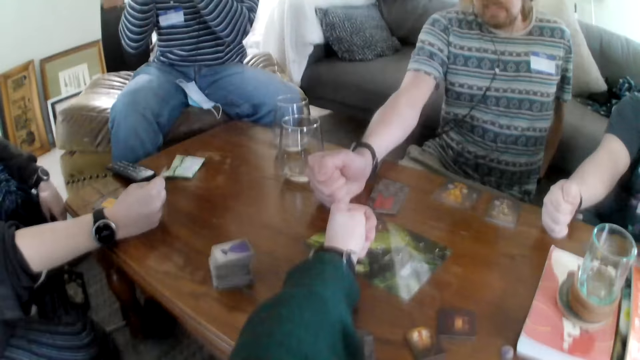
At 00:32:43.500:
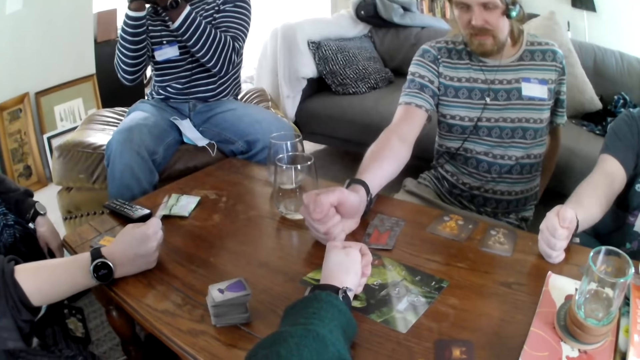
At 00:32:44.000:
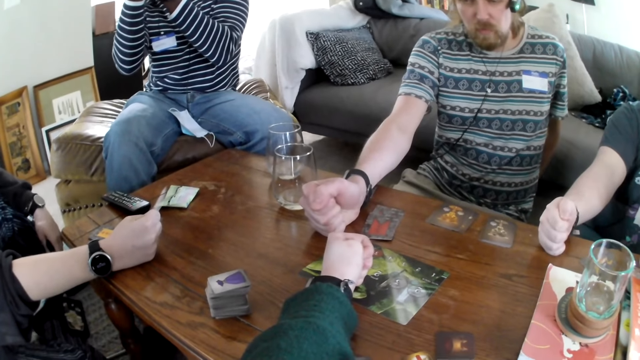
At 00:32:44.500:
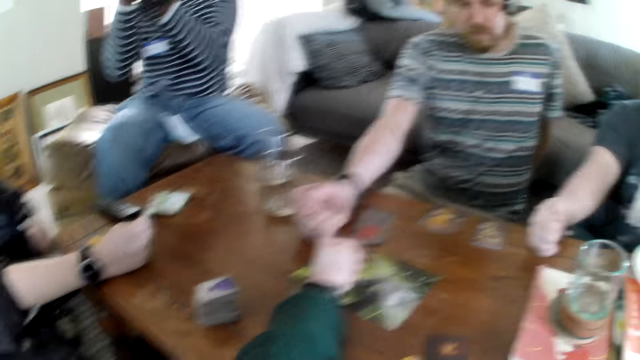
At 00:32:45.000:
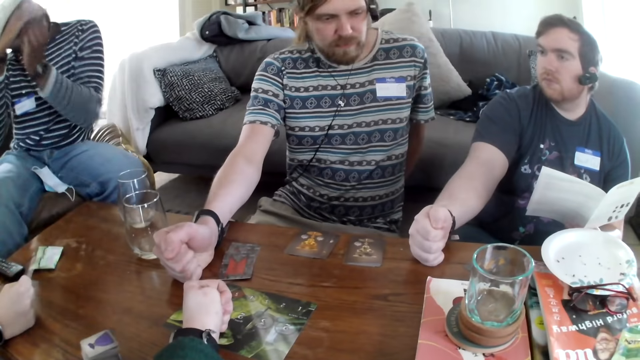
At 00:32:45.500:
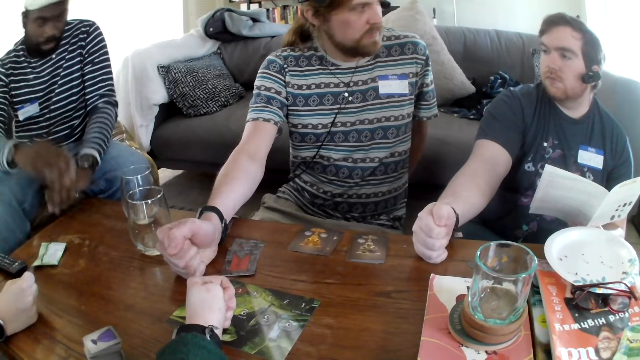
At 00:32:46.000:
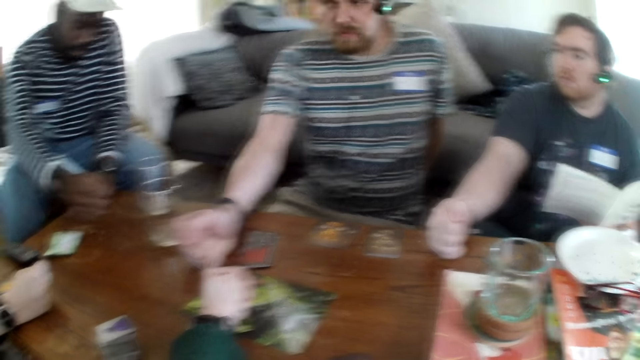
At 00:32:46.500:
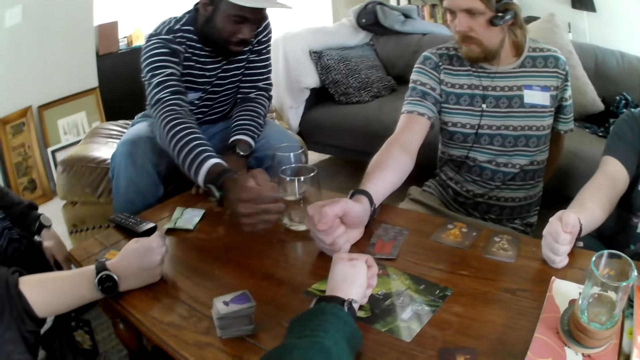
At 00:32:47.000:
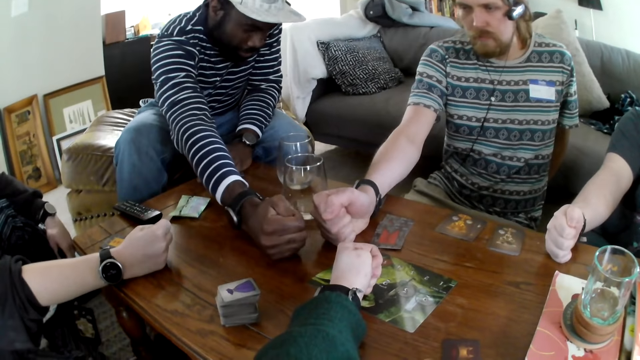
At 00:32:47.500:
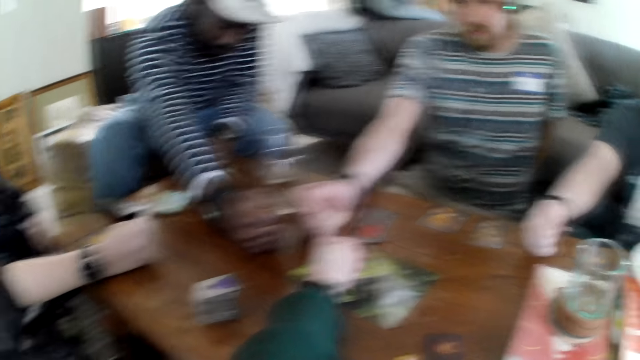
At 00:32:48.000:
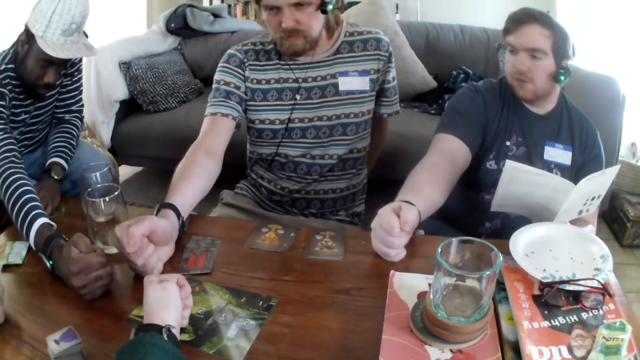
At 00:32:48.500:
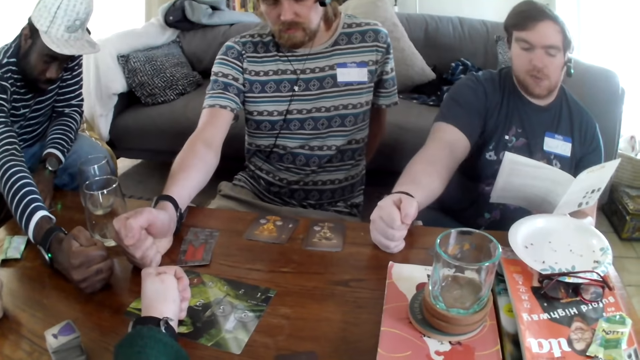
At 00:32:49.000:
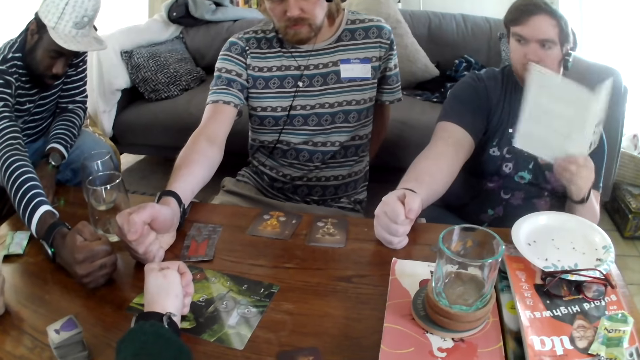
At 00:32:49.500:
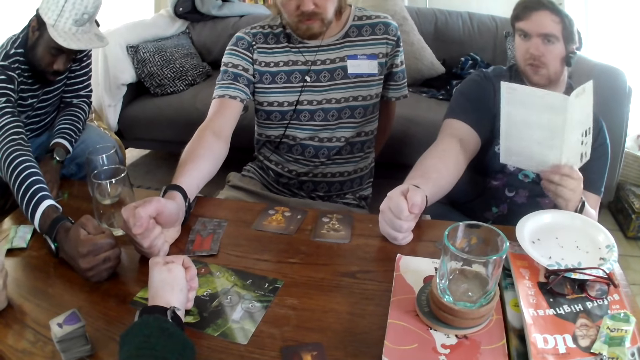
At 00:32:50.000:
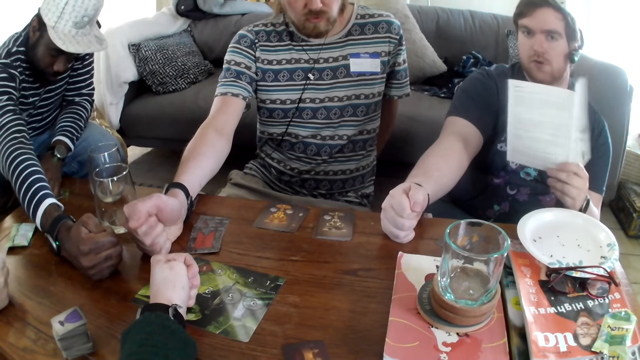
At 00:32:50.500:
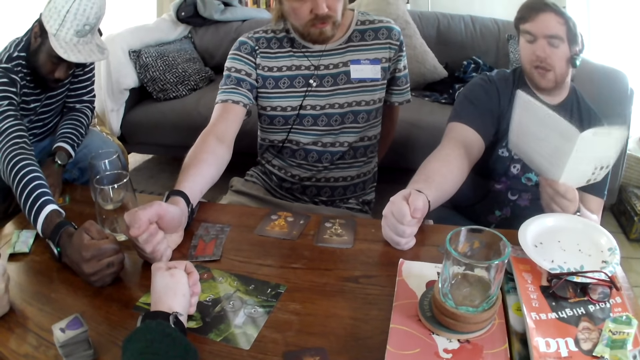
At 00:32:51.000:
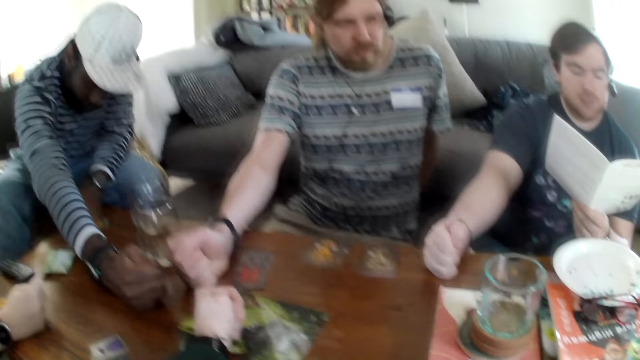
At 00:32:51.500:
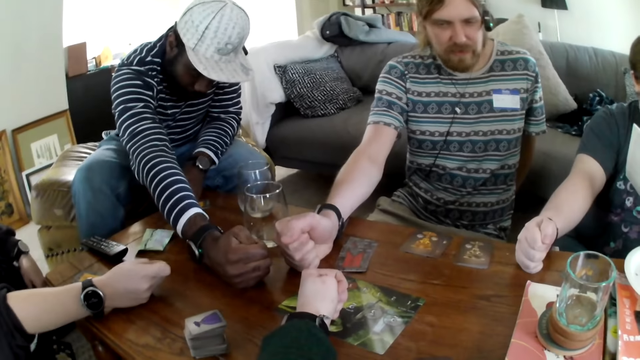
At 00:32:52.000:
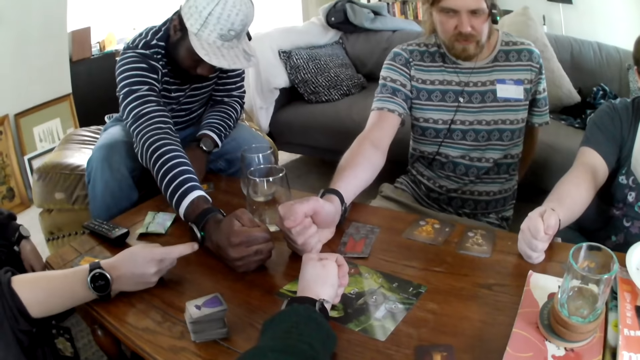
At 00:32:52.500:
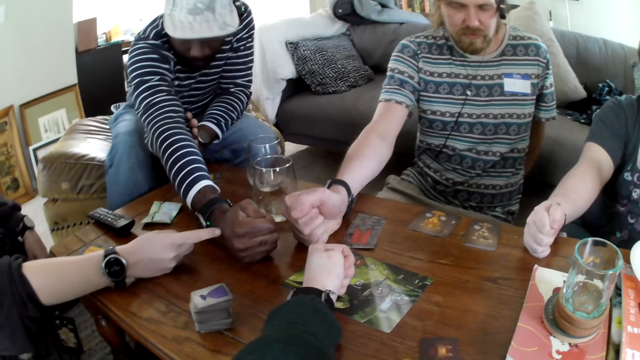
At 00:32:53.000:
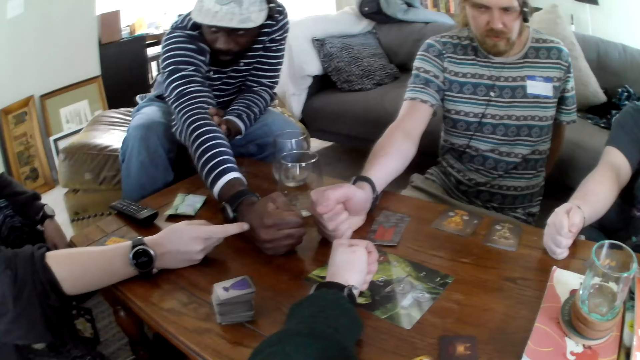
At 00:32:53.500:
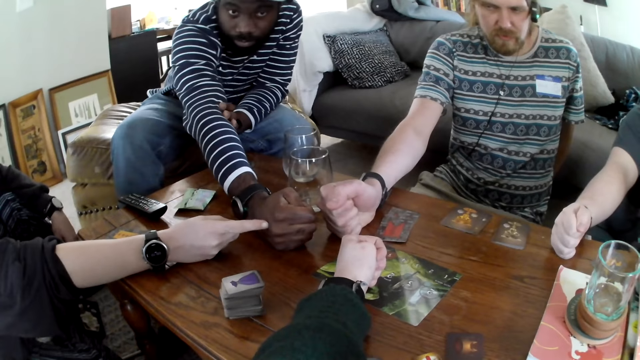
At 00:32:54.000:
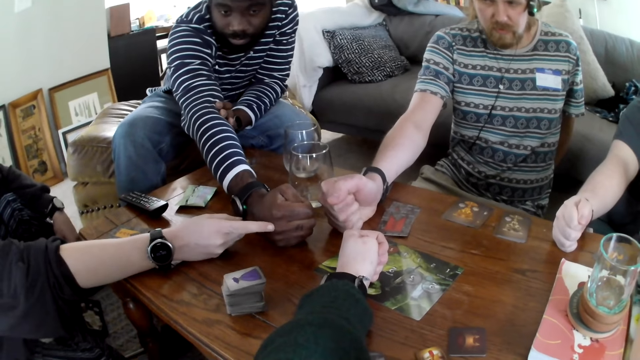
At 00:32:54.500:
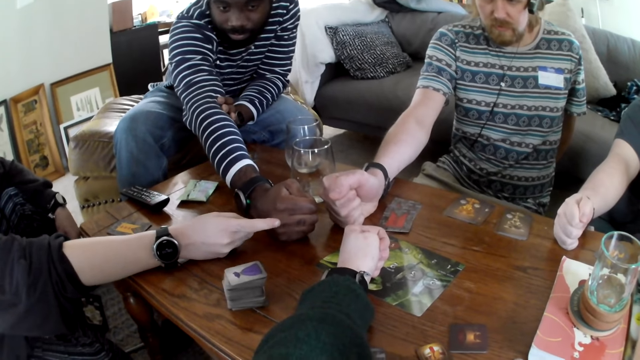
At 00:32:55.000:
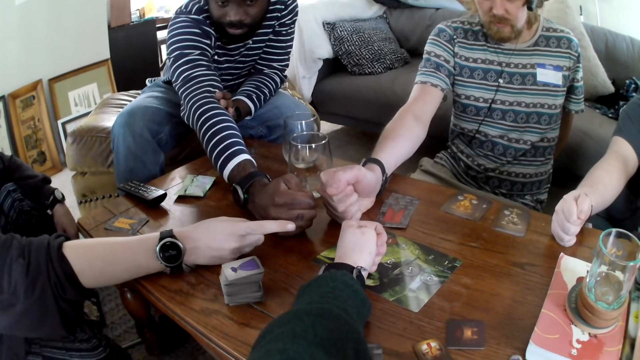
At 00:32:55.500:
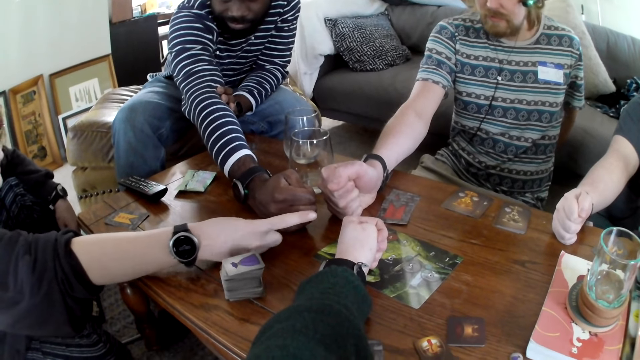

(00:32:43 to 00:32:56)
A man places the fist on the table. A person puts hands on the table. Another man puts hands on the table. The camera wearer puts hands on the table. A third man places the fist on the table. The second man speaks. The camera wearer talks.

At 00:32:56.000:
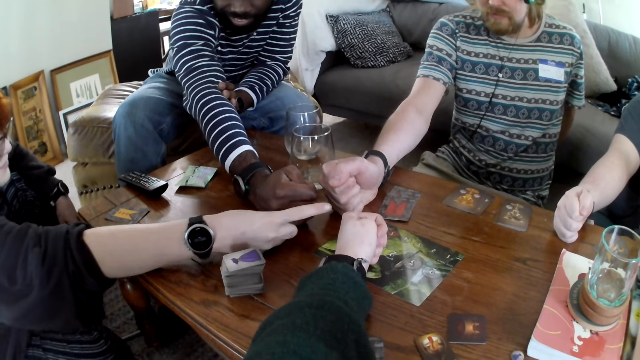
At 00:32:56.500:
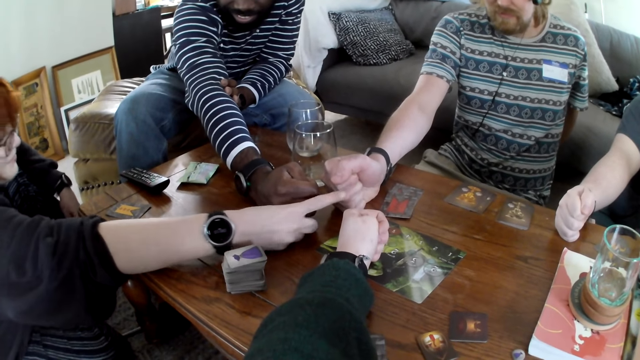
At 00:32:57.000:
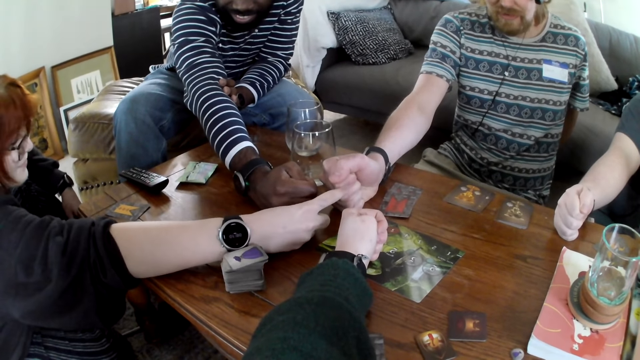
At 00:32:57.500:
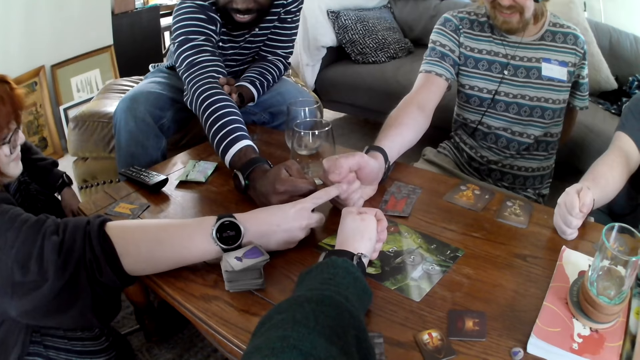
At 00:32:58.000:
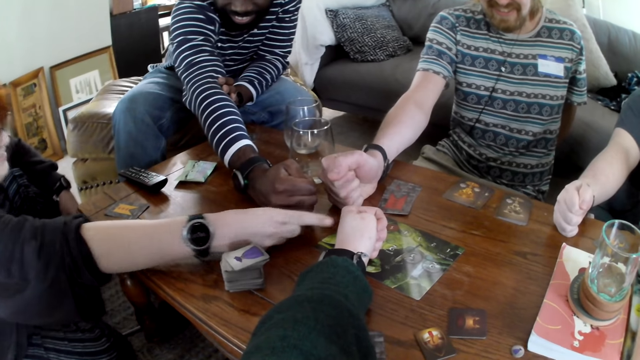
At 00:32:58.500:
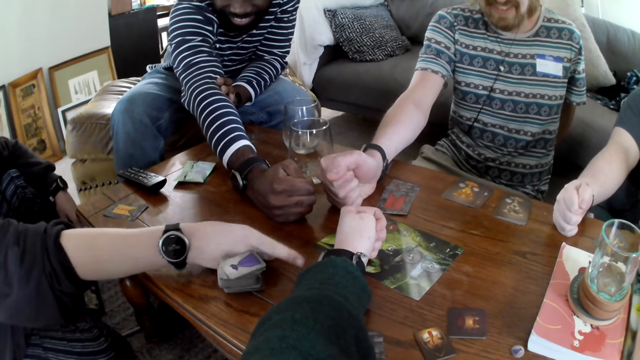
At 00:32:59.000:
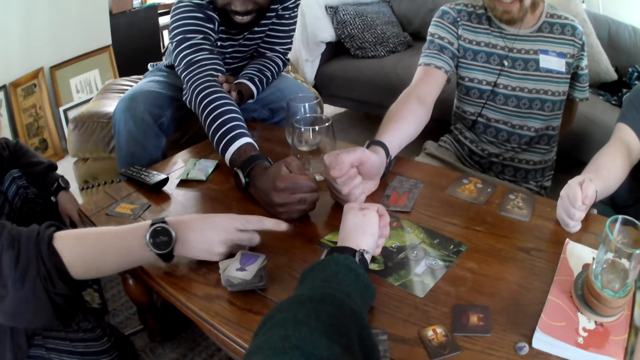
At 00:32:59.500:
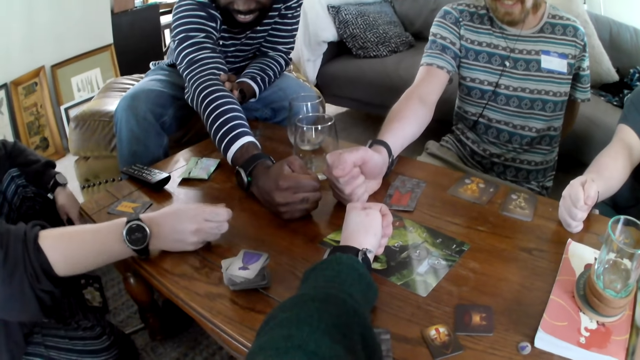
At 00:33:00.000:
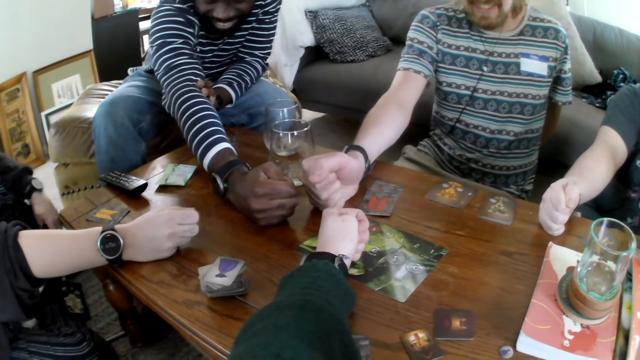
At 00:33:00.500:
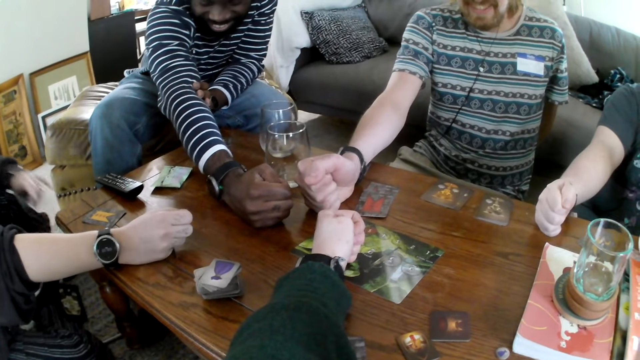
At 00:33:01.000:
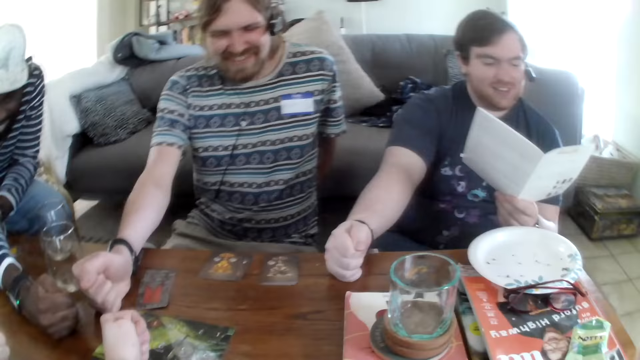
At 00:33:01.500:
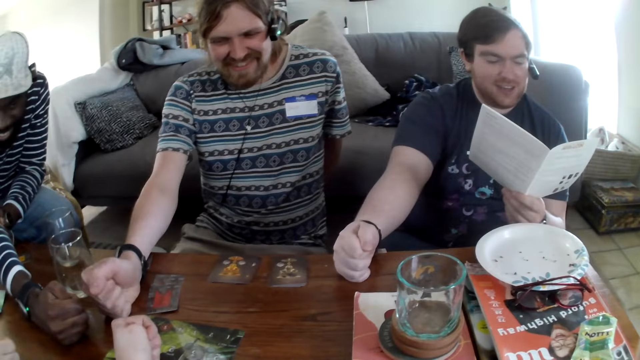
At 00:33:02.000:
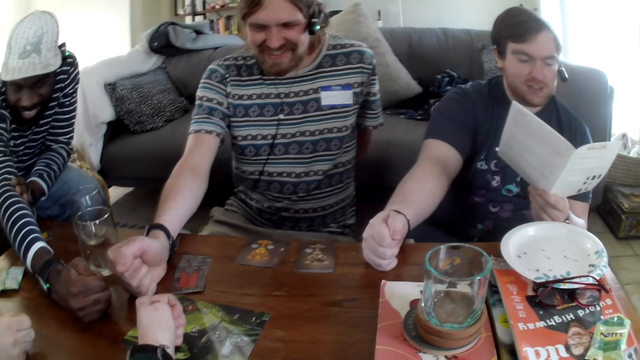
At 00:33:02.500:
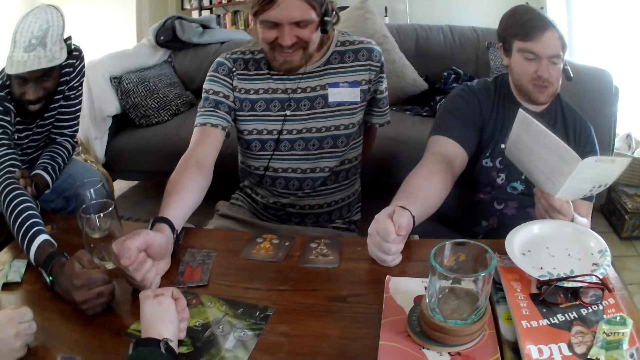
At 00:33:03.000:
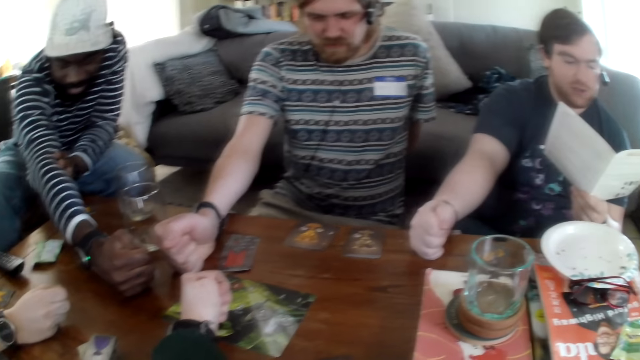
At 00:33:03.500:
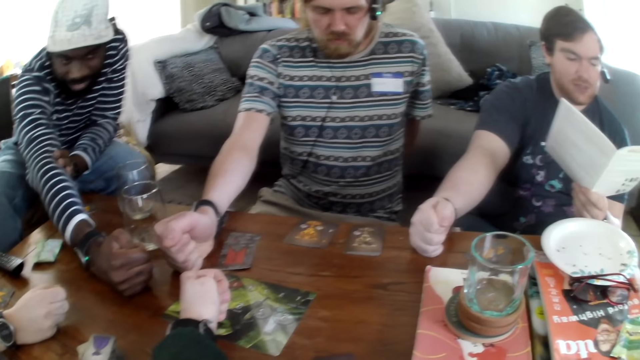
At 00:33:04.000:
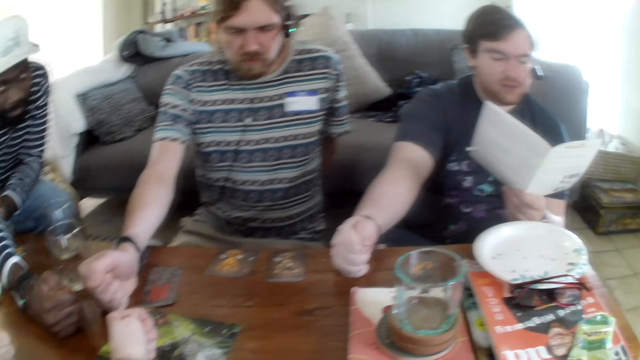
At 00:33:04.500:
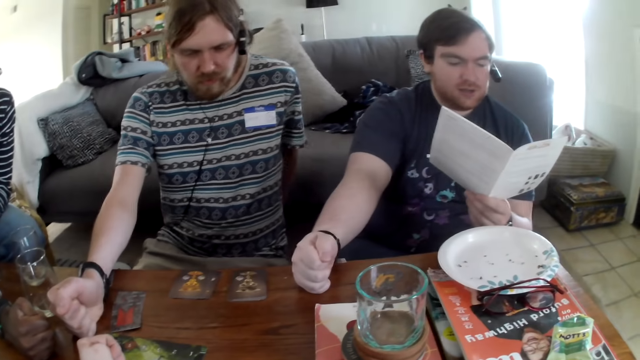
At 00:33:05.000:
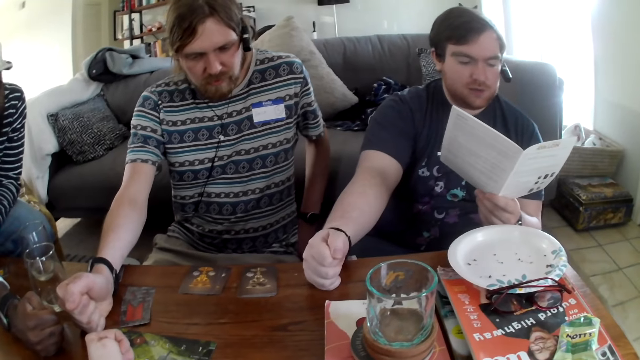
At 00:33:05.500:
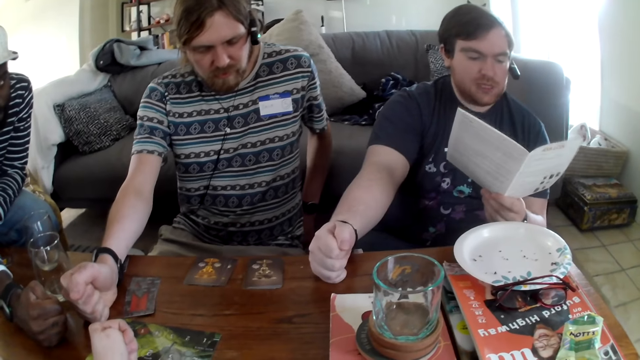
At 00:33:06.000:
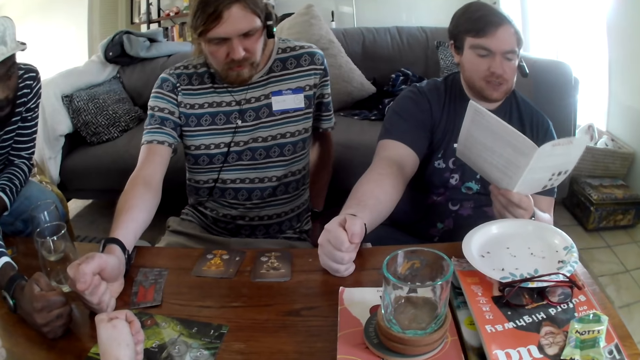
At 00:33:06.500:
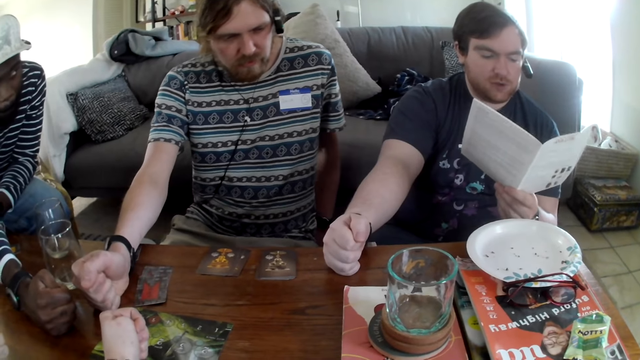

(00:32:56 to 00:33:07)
A woman points at the fists on the table. A man talks through reading.
